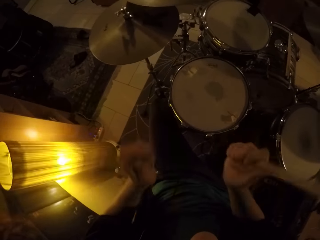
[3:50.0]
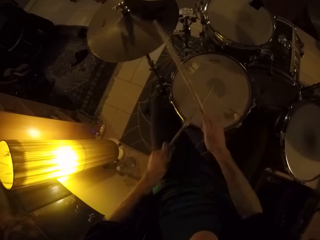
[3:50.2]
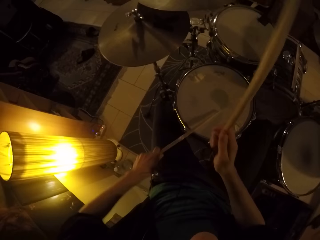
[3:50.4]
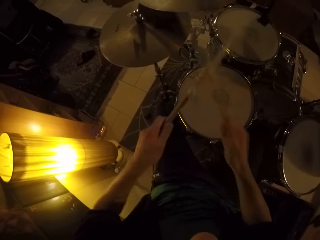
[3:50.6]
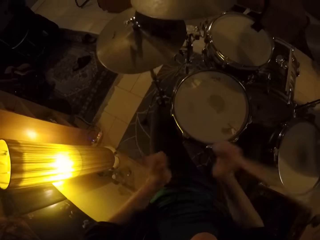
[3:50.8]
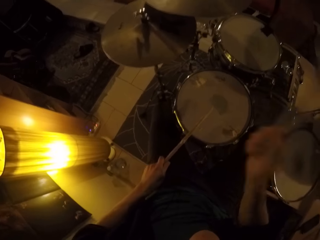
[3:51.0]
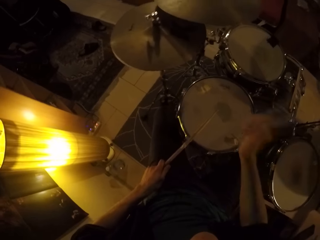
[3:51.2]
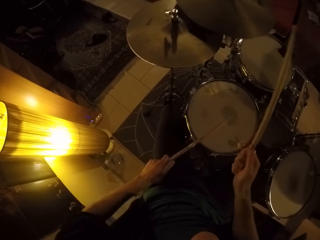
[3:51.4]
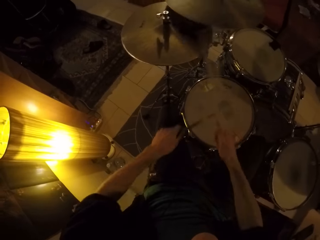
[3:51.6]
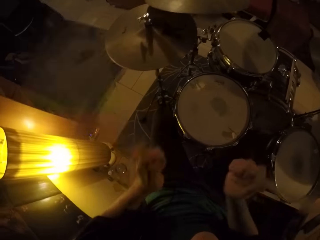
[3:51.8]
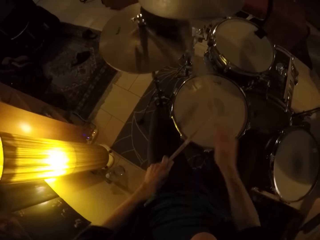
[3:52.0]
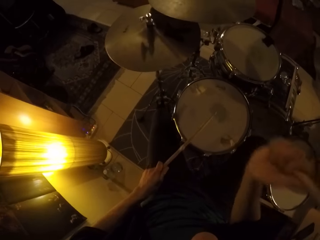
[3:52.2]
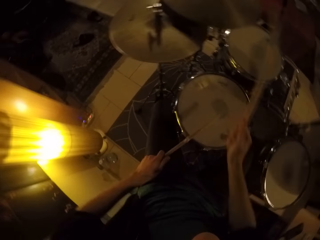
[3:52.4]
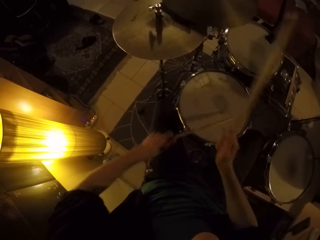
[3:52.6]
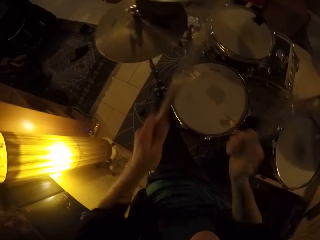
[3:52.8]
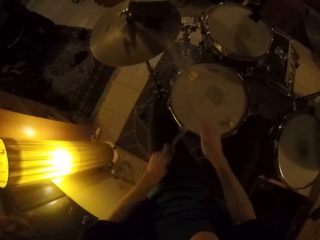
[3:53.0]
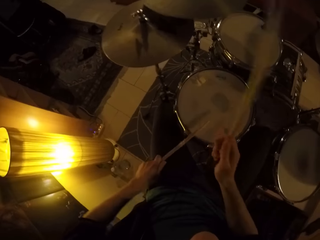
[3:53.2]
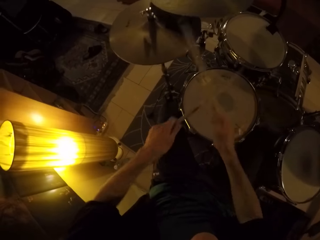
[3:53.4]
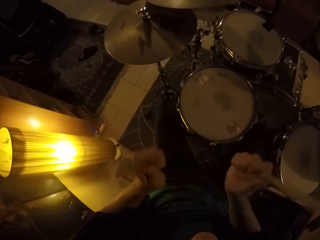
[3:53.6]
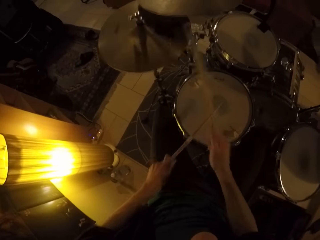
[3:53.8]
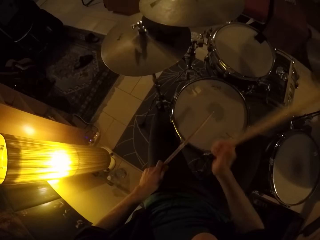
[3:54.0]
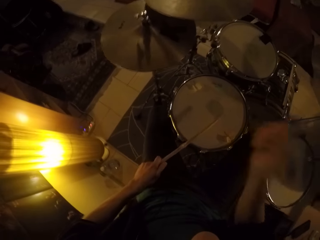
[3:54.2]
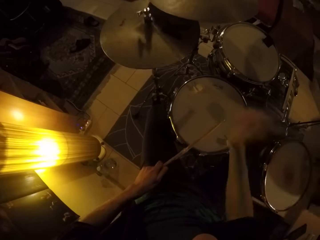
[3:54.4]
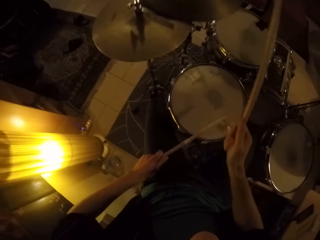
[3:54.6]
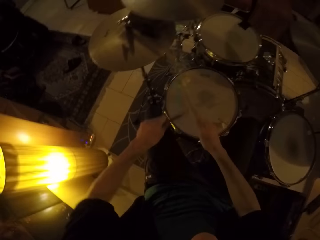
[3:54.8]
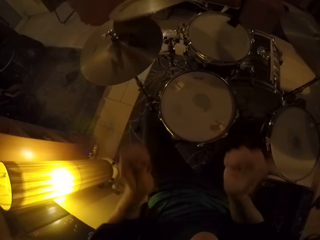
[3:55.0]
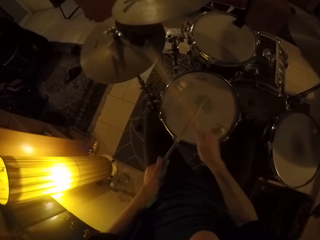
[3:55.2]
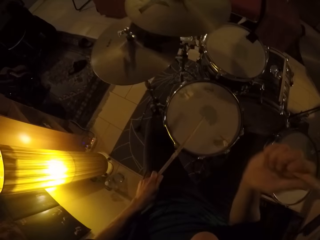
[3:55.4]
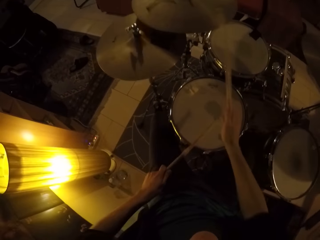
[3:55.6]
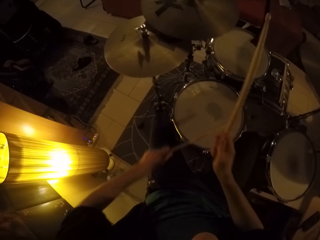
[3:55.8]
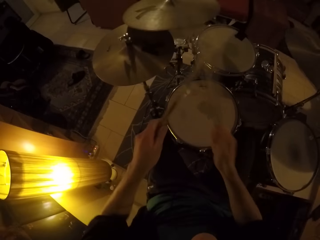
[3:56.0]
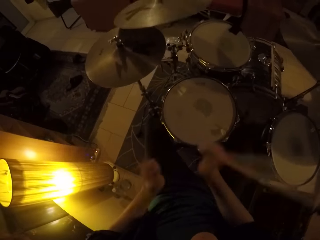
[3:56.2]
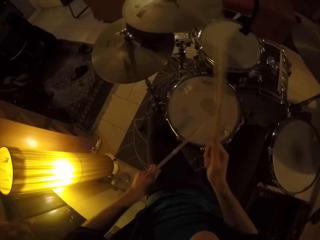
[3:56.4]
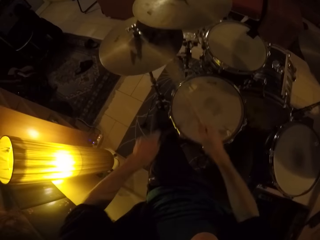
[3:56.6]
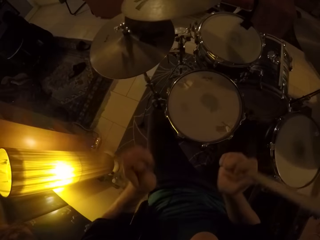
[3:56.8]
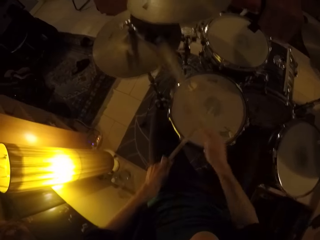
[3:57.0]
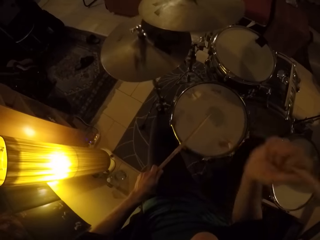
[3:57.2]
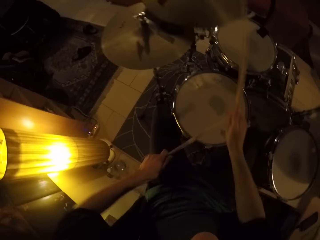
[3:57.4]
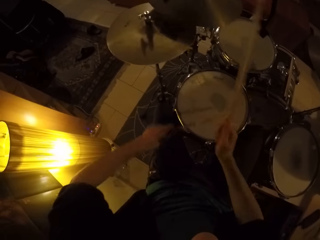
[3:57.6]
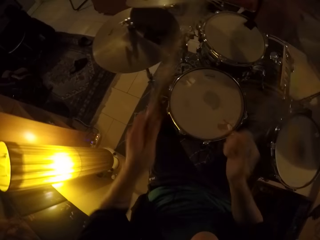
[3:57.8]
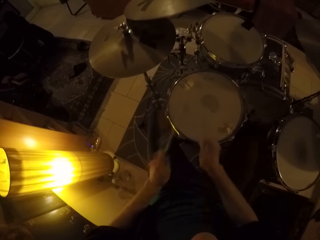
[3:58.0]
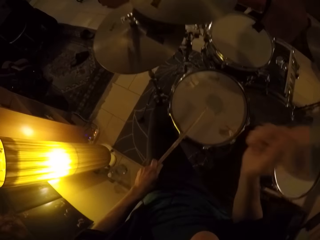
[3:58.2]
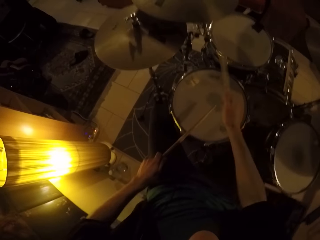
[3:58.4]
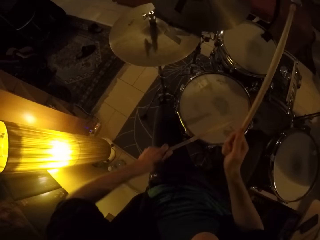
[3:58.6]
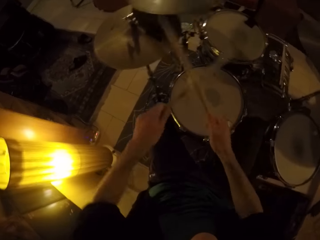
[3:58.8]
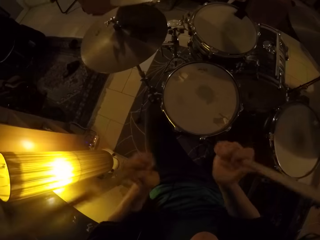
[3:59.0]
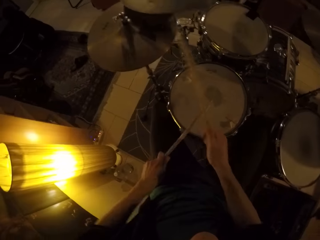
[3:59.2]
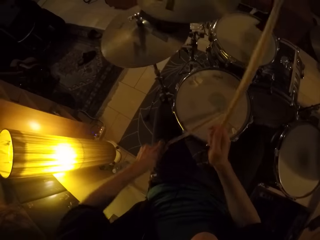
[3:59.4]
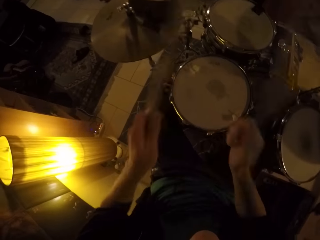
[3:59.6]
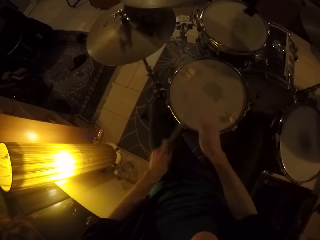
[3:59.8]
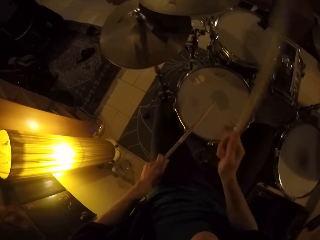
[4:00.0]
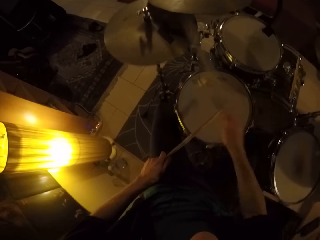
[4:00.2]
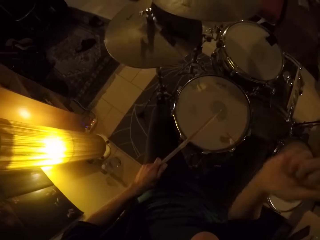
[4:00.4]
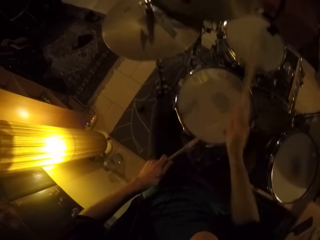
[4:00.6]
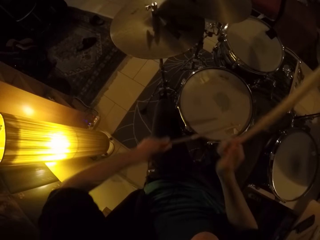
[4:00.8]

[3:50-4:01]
The camera wearer raises their hands with drum sticks. They hit a snare drum with the left hand drum stick. They hit a drum cymbal with the right hand drum stick. They hit the snare drum with the left hand drum stick. They raise their hands with the drum sticks. They hit the snare drum with the left hand drum stick. They hit the drum cymbal with the right hand drum stick. They hit the snare drum with the left hand drum stick.

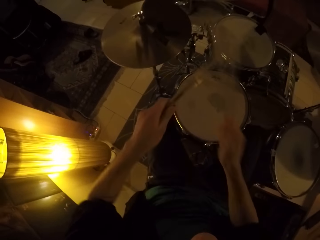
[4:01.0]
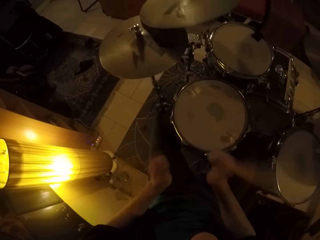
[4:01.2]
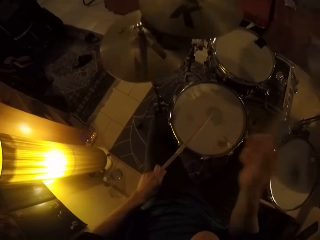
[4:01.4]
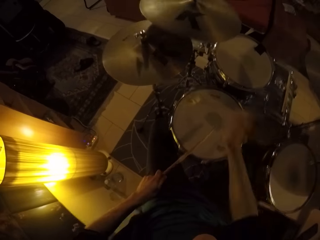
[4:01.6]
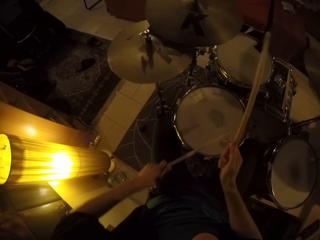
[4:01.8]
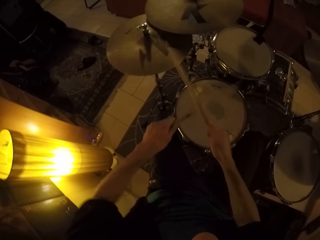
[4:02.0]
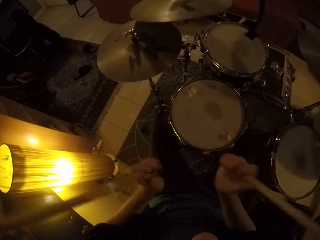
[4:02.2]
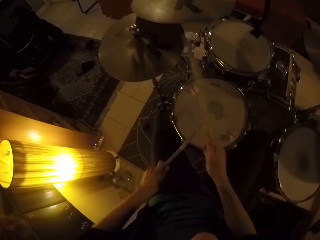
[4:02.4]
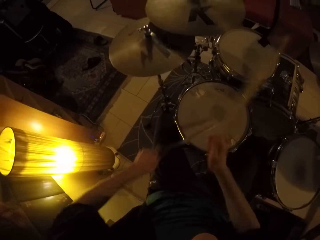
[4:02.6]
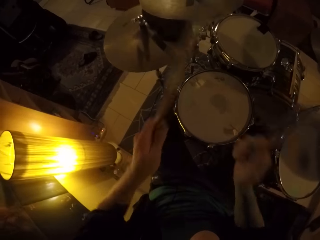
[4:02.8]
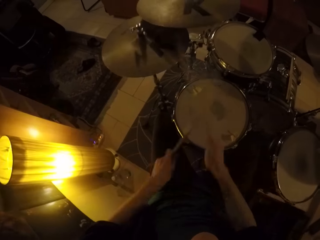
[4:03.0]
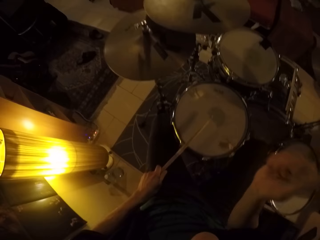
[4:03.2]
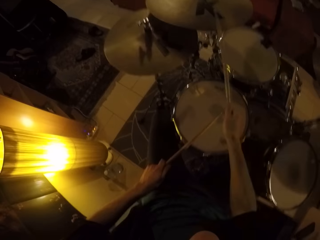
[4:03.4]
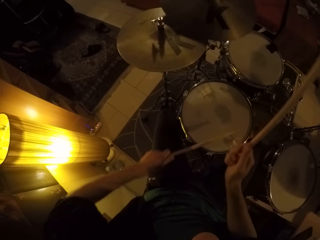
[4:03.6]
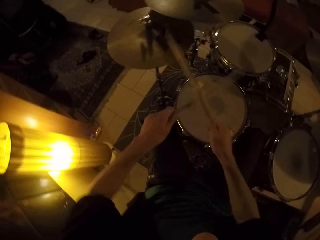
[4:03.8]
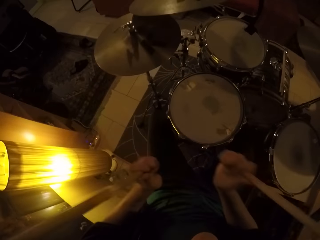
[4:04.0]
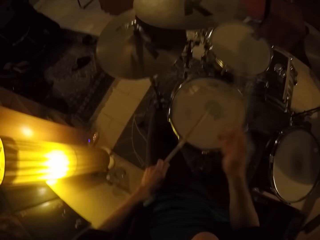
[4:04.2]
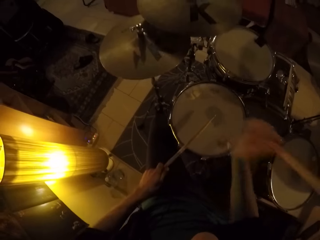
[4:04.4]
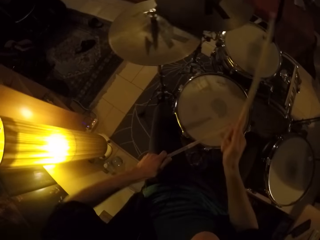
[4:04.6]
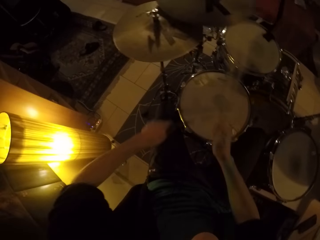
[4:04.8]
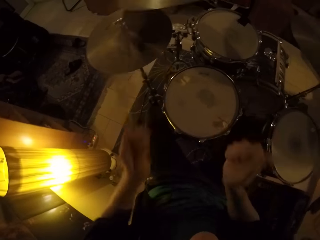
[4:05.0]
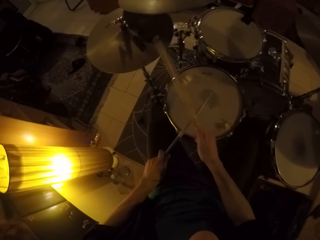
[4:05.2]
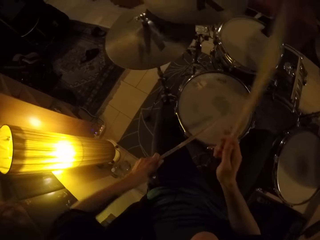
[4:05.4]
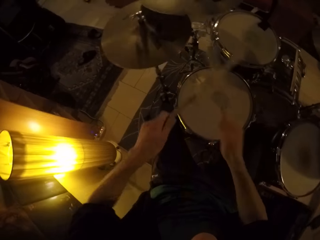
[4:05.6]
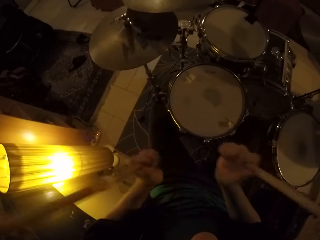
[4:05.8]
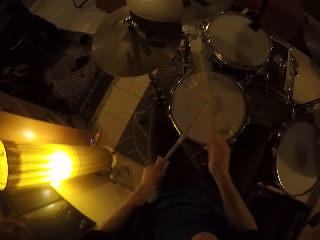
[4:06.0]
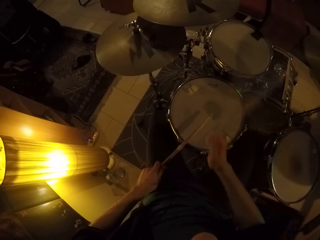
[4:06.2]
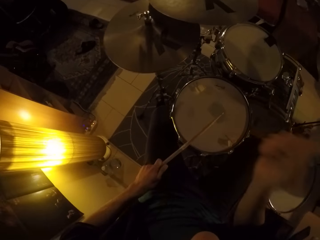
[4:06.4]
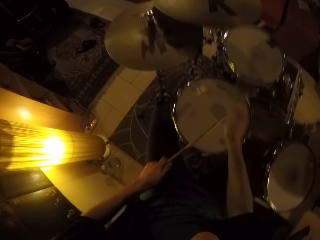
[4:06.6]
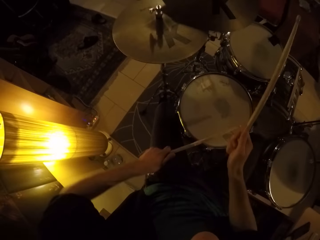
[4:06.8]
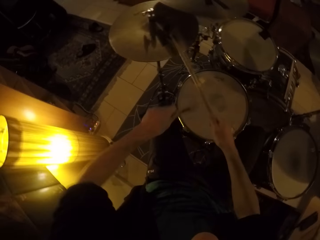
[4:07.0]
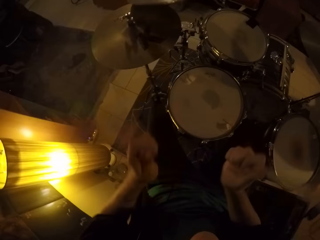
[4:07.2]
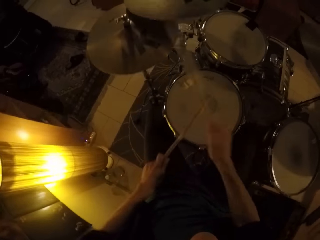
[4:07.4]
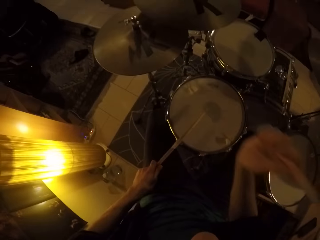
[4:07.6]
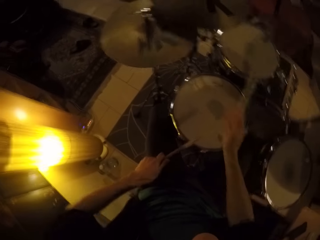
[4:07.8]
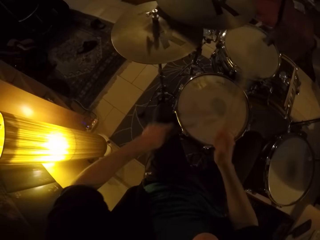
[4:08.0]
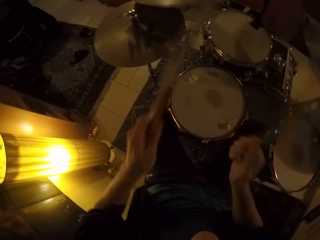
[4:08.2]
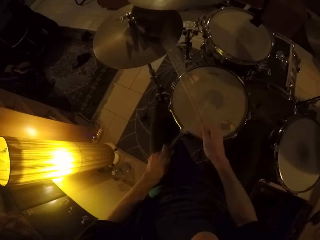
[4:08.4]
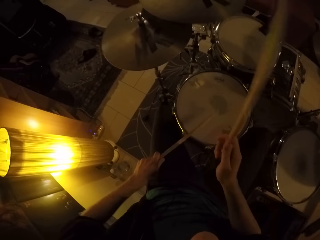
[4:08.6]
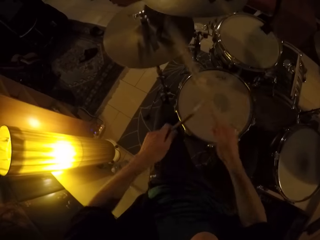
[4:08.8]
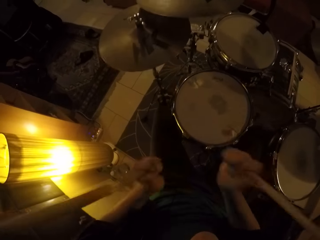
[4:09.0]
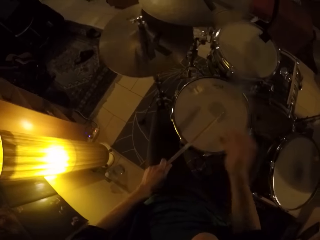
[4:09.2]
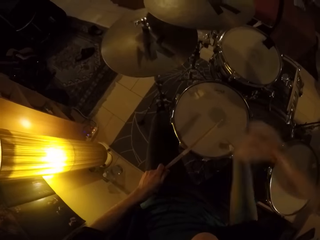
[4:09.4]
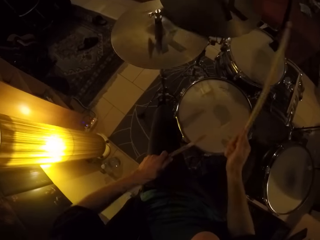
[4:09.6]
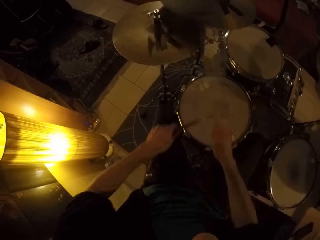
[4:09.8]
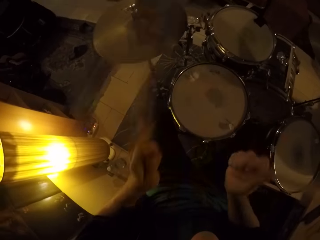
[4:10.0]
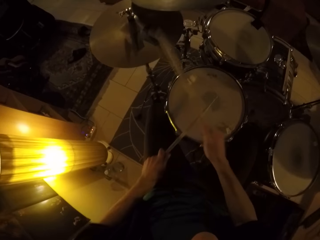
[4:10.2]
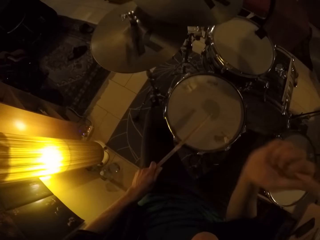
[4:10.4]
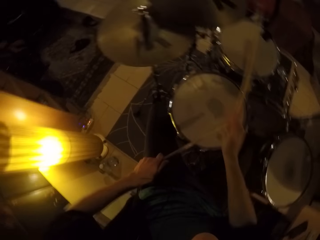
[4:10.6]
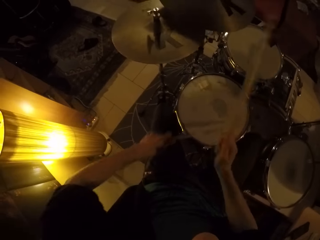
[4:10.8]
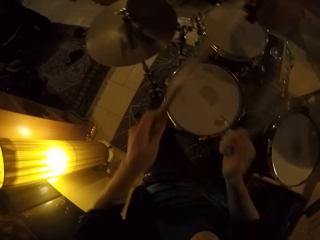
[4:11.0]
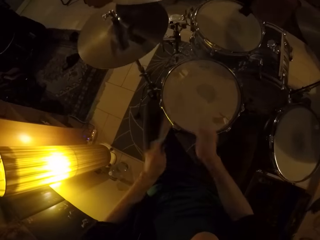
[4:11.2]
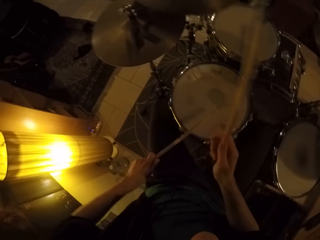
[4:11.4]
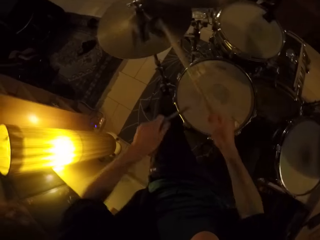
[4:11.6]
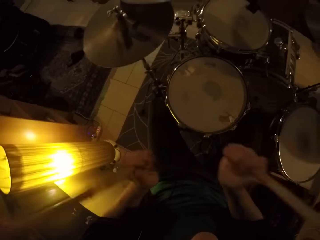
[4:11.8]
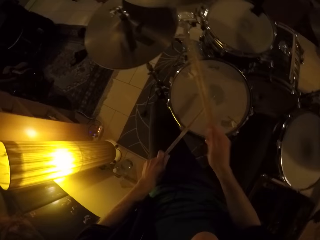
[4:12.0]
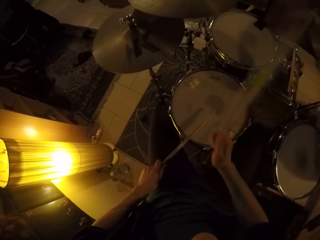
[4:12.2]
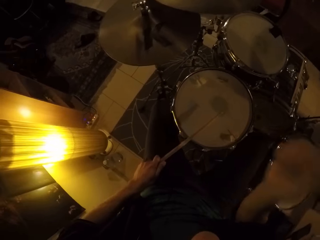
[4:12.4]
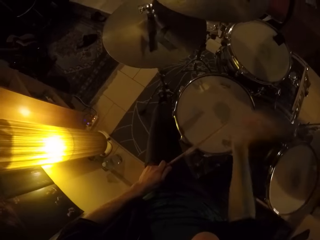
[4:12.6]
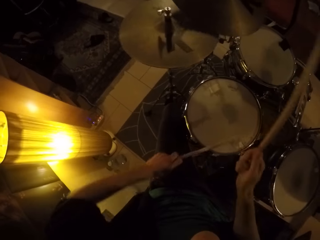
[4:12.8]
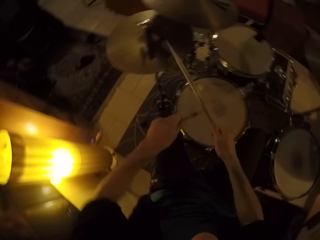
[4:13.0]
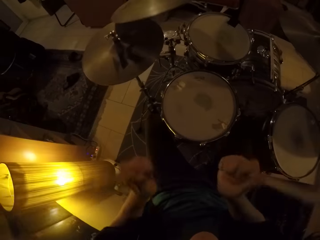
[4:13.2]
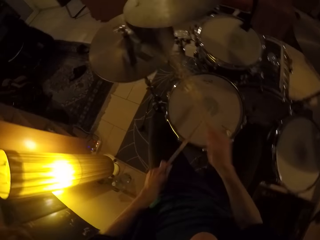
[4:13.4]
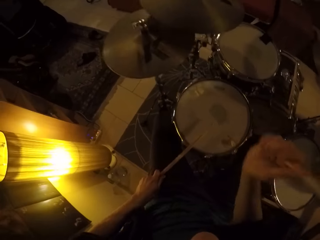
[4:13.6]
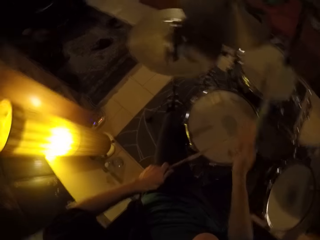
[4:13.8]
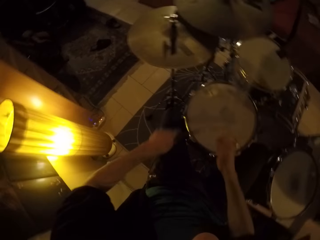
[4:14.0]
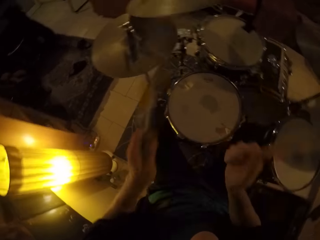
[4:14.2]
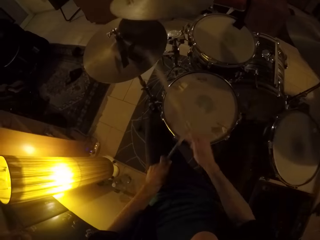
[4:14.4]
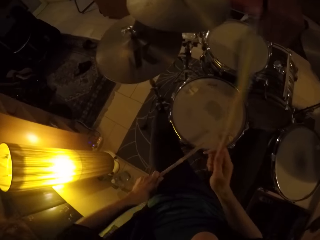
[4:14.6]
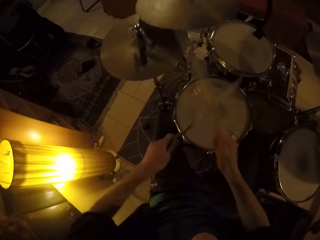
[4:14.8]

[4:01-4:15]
The camera wearer hits the drum cymbal with the right hand drum stick. They hit the snare drum with the left hand drum stick. They raise their hands with the drum sticks. They hit the drum cymbal with the right hand drum stick. They hit it again. They raise their hands with the drum sticks. They hit the snare drum with the left hand drum stick. They hit the drum cymbal with the right hand drum stick. They hit it again. They hit the snare drum with the left hand drum stick. They raise their hands with the drum sticks. They hit the snare drum with the left hand drum stick. They hit the drum cymbal with the right hand drum stick repeatedly. They raise their hands with the drum sticks.
